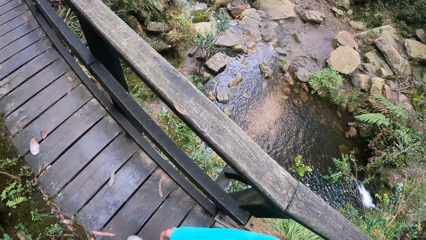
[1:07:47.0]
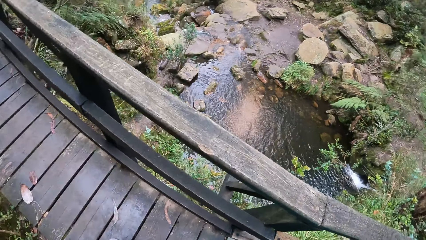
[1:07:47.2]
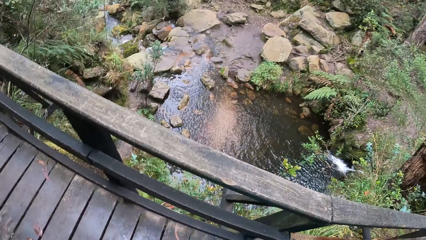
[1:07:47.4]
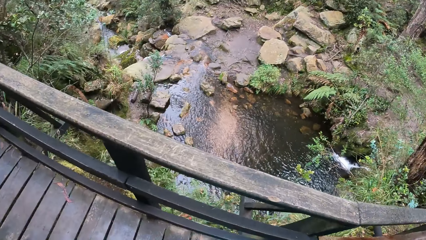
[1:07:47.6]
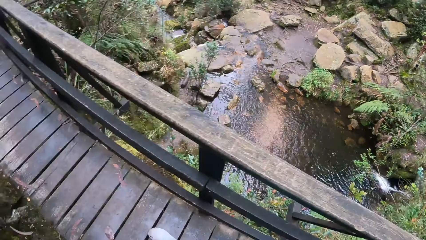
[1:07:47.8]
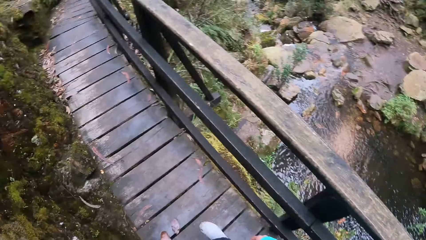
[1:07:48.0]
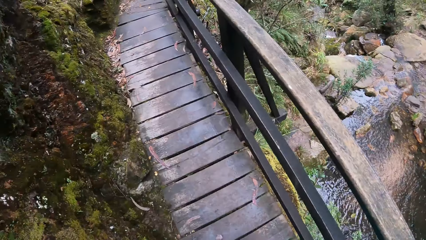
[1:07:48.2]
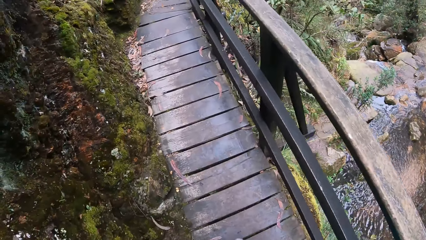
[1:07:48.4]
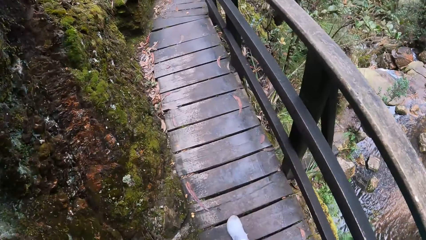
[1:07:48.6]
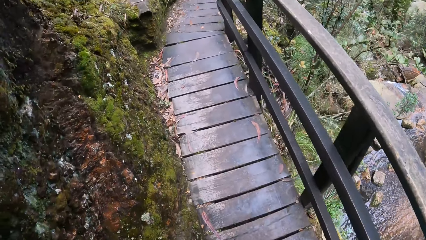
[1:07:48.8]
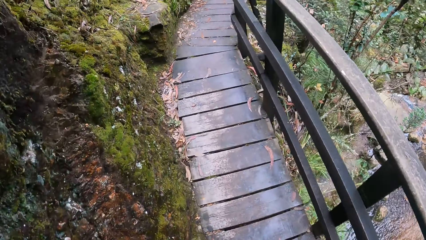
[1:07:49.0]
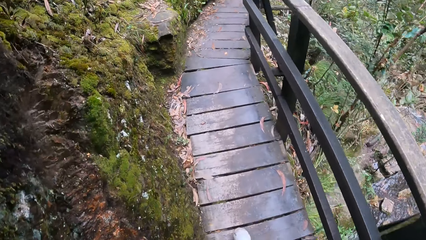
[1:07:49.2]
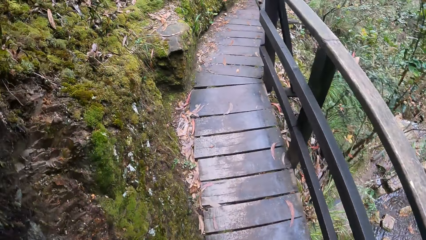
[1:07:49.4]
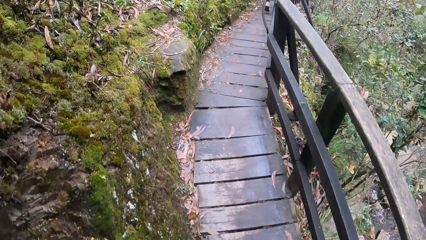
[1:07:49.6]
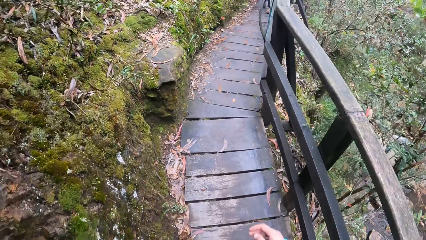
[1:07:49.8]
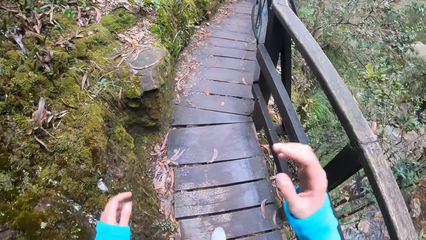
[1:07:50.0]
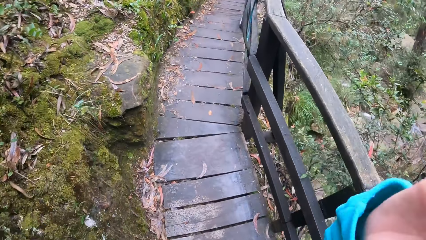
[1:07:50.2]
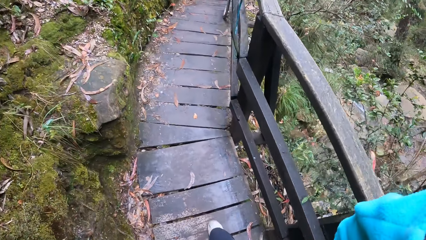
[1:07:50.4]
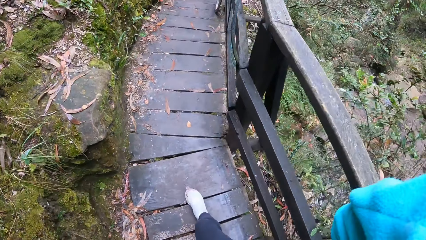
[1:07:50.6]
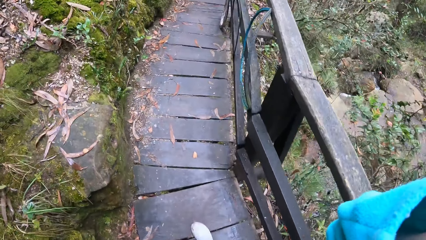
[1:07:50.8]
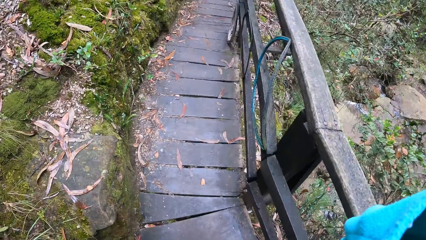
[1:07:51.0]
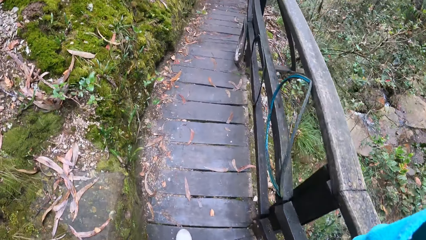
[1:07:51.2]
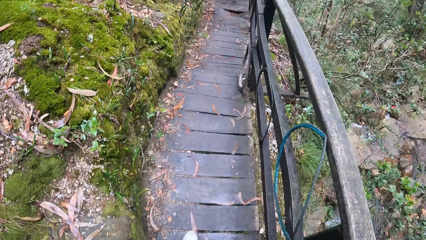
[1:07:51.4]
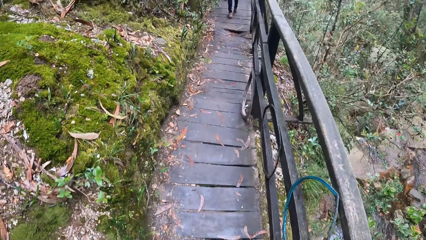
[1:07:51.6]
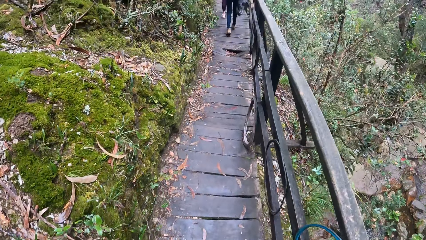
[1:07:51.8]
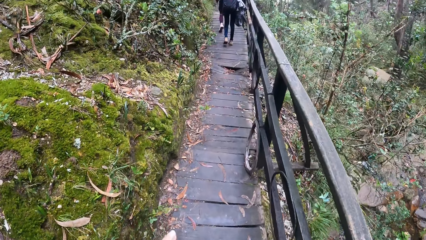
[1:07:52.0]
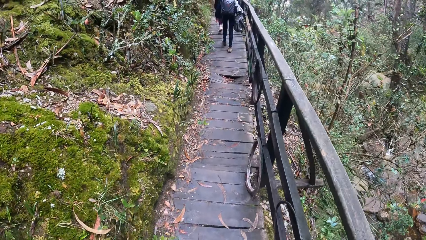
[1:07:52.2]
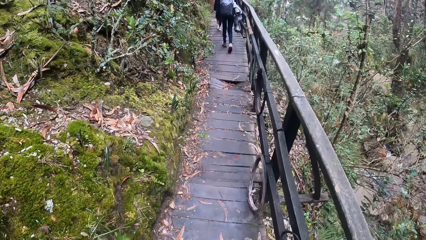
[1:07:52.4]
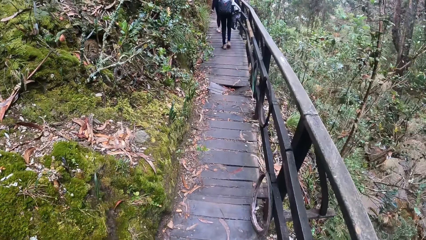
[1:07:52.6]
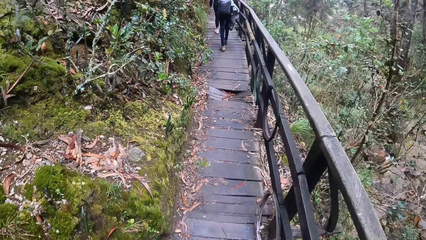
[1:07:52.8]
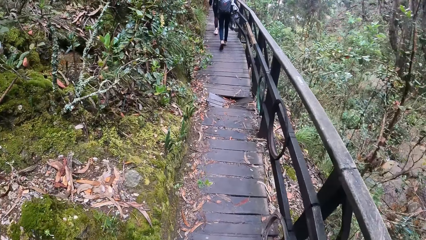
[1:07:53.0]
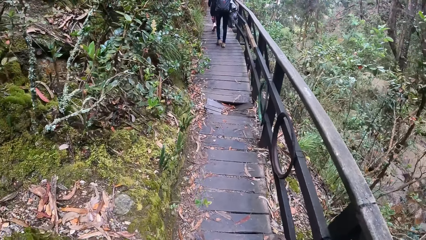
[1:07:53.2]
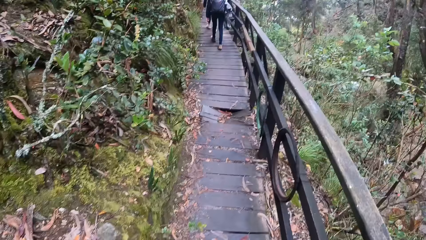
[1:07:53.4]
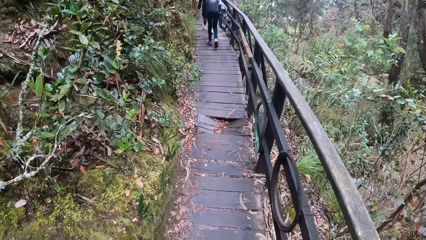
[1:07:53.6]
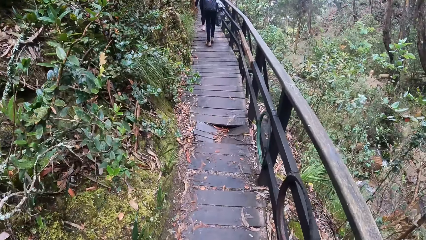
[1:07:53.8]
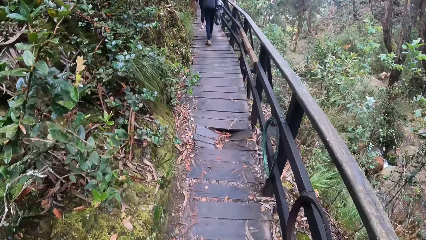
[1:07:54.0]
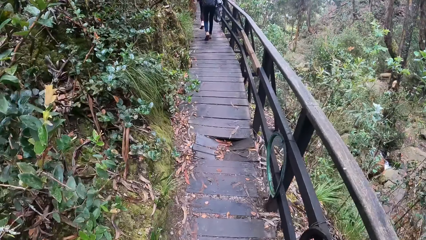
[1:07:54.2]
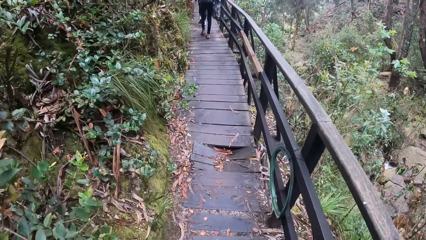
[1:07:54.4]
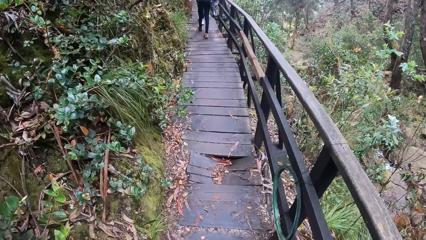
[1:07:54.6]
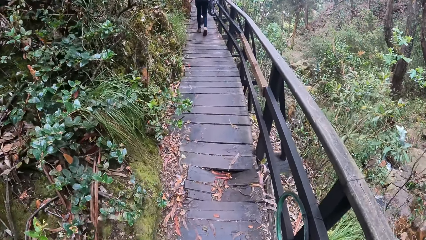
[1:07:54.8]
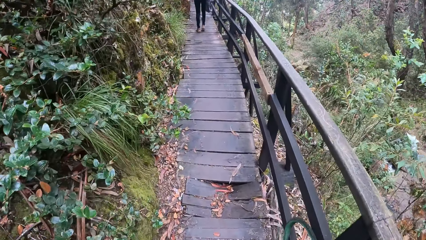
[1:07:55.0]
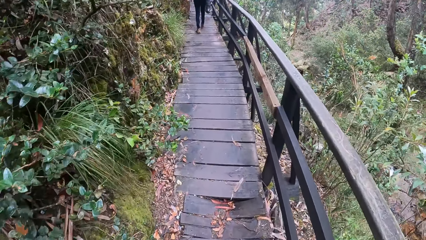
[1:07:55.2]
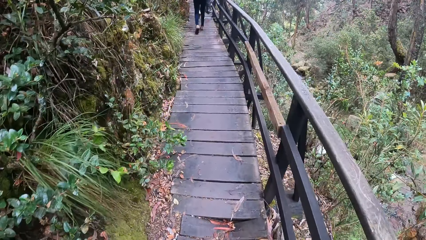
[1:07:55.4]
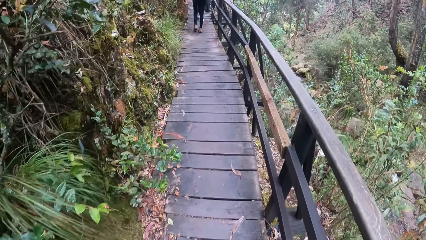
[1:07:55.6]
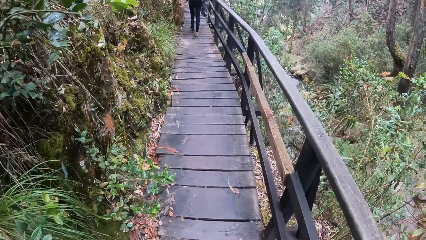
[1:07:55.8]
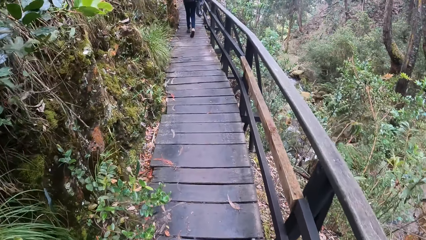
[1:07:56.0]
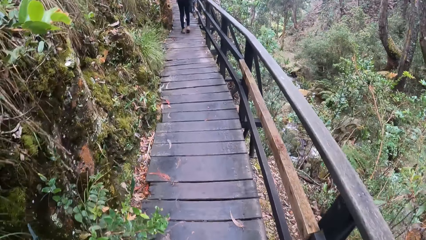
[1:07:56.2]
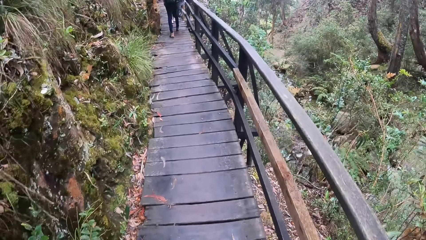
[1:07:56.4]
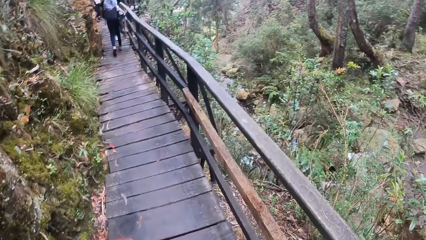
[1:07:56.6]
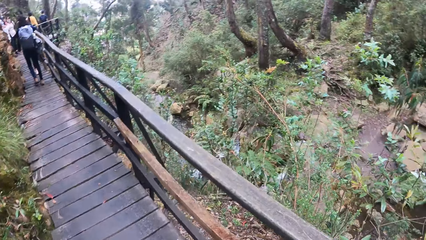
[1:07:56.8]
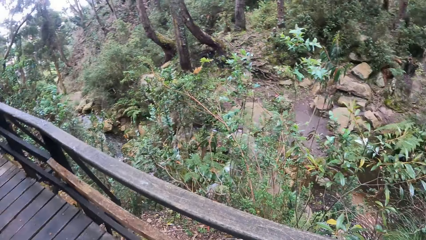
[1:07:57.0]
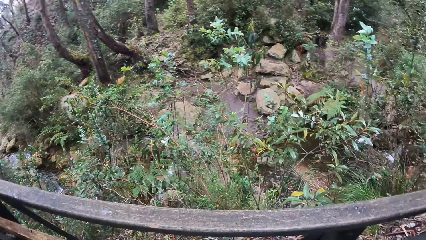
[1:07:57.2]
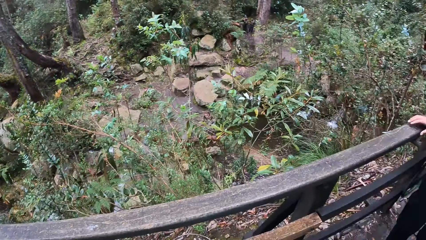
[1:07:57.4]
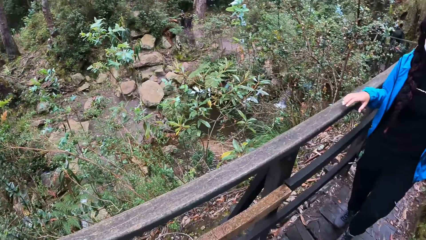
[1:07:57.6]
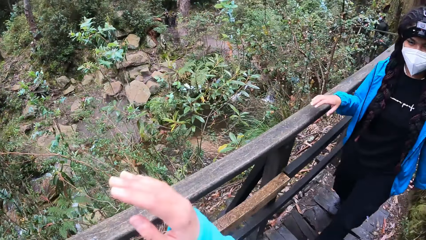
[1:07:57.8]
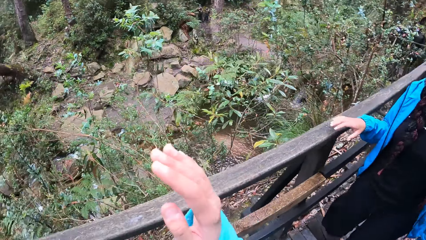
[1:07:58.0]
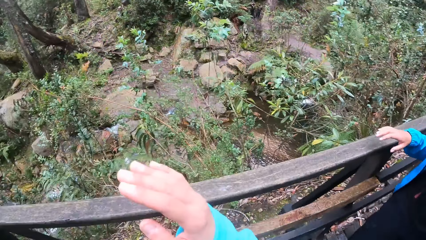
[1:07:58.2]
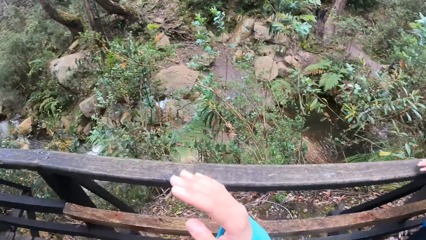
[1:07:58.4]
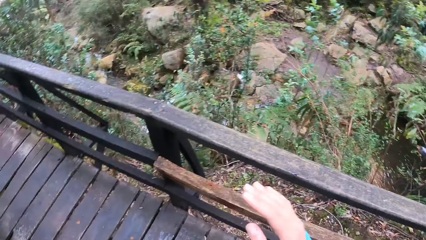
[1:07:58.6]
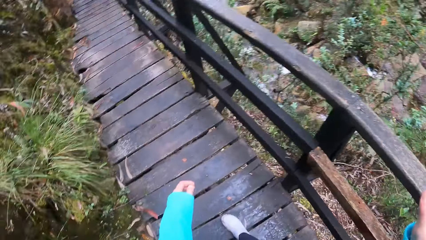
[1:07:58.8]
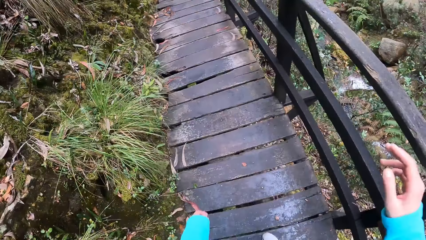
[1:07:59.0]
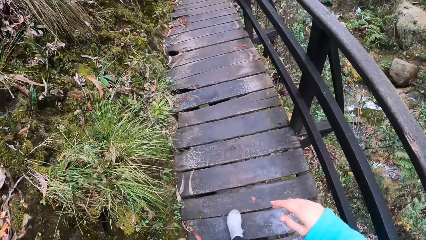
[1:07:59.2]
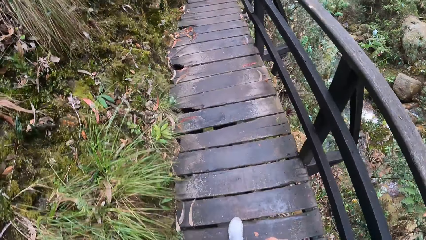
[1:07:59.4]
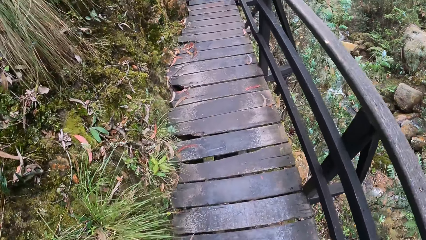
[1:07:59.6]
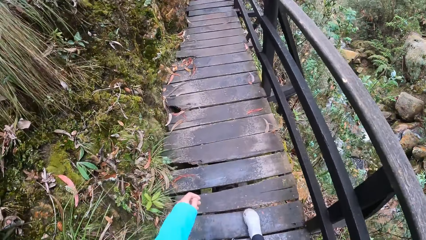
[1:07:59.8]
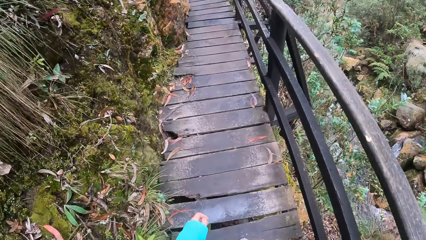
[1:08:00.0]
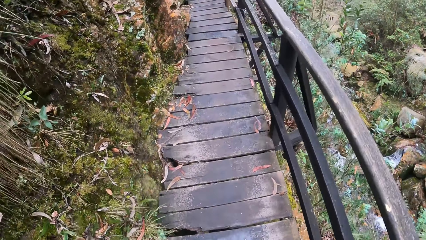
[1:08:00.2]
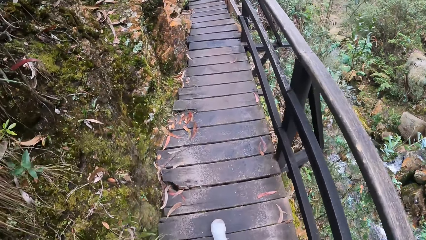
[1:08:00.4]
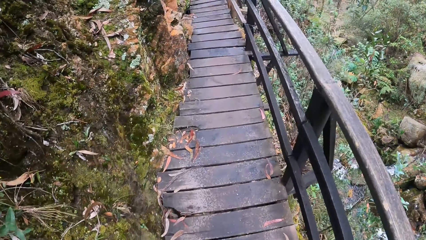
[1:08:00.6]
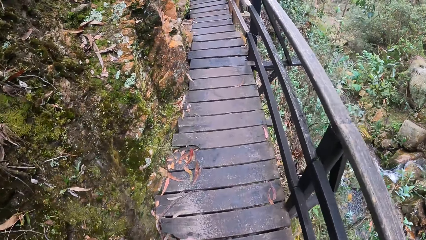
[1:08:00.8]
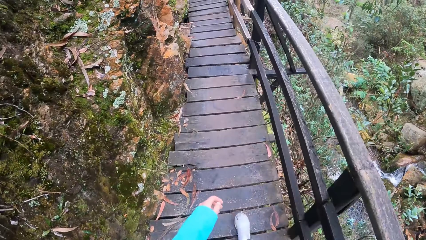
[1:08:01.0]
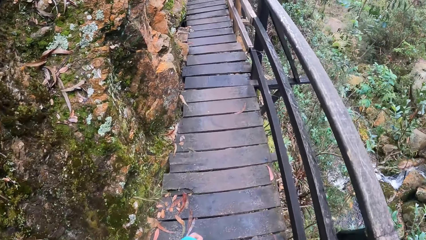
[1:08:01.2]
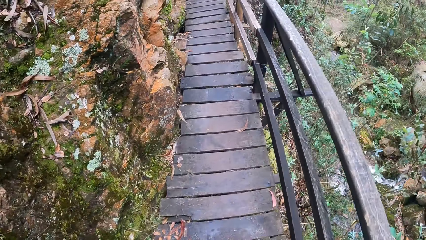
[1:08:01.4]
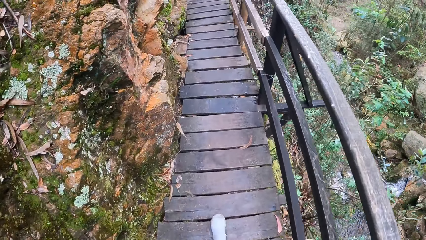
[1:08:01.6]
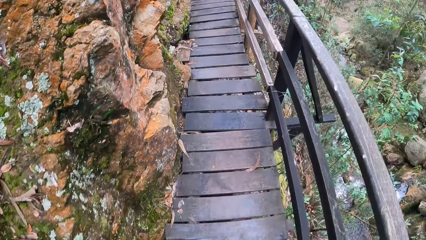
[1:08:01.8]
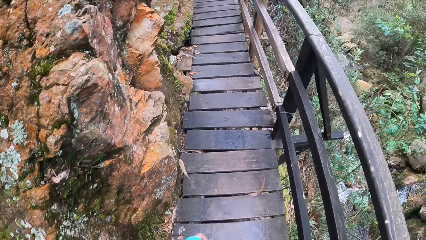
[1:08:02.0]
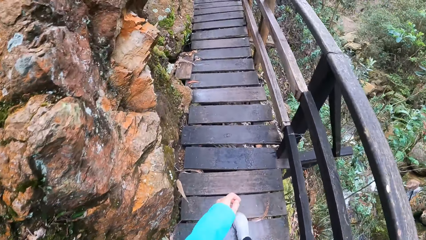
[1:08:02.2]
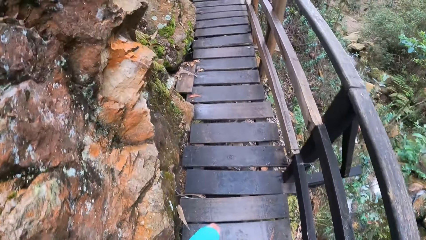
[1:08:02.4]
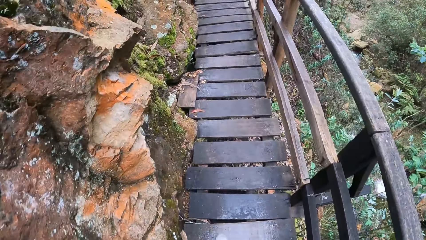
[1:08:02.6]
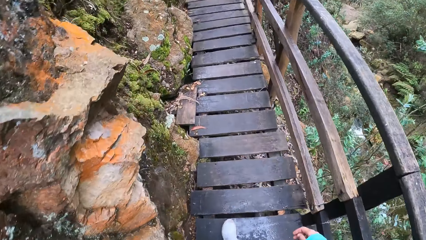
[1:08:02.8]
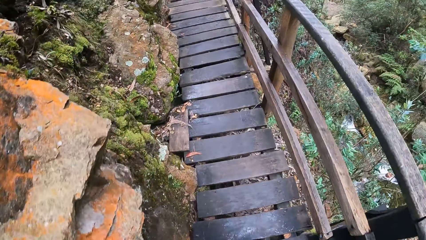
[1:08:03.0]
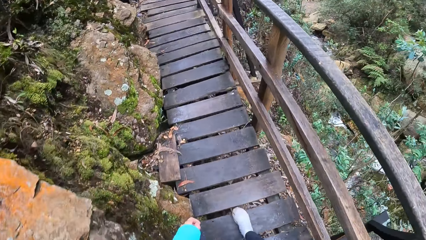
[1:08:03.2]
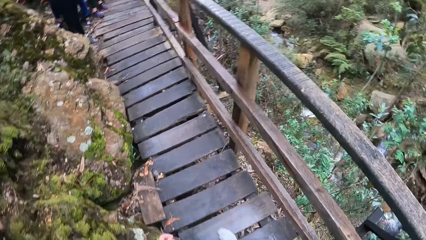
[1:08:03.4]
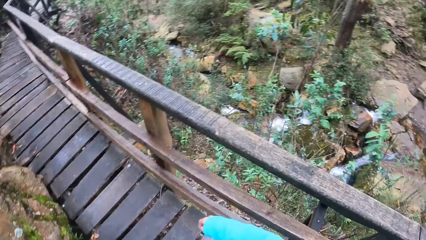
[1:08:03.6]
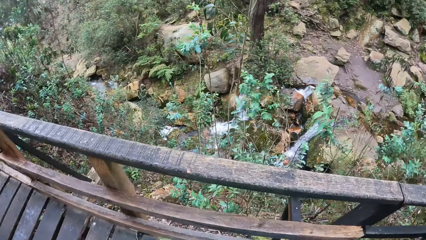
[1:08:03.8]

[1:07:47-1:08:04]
The camera wearer touches her face with both hands. She moves her hands. She walks through the bridge. She looks around the vegetation. A woman walks down the nature trail. The camera wearer moves her hands. She walks through the bridge.
